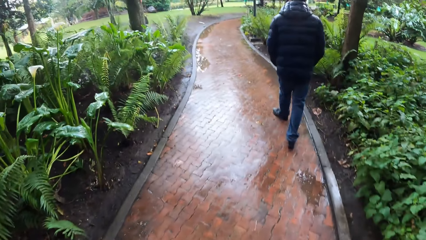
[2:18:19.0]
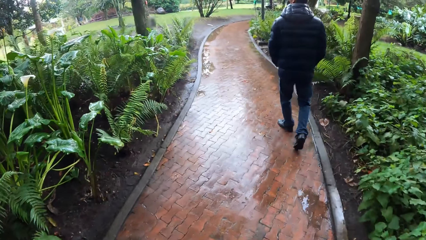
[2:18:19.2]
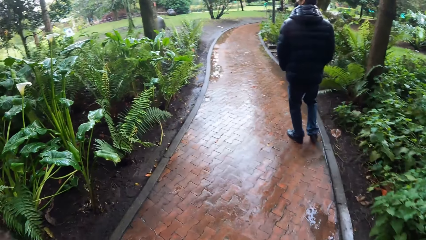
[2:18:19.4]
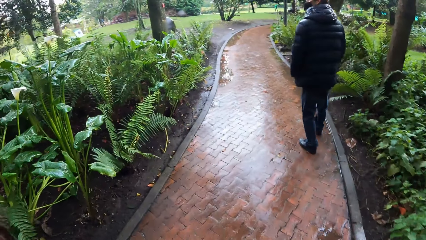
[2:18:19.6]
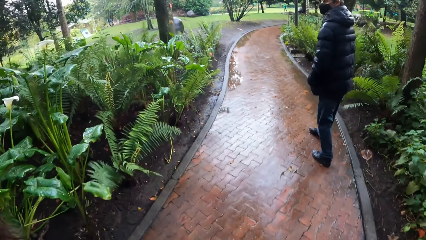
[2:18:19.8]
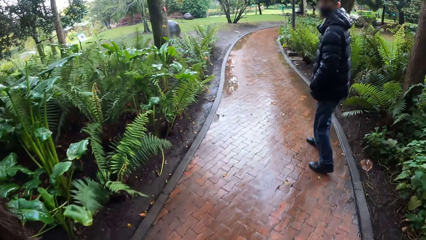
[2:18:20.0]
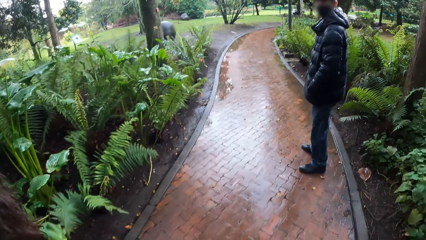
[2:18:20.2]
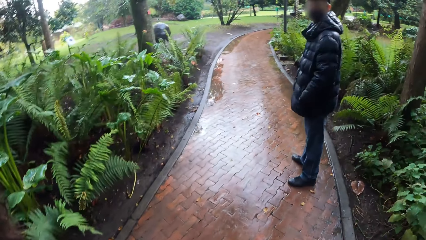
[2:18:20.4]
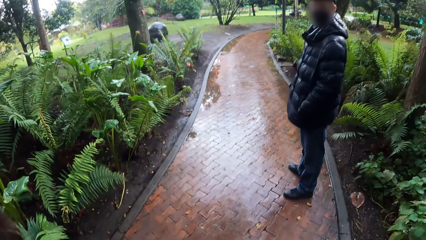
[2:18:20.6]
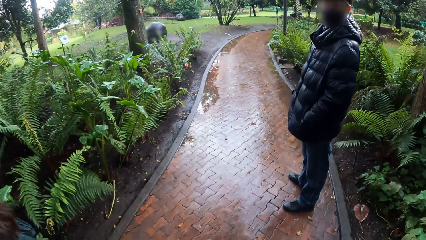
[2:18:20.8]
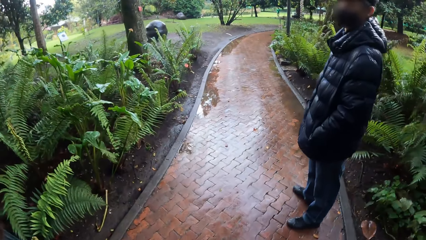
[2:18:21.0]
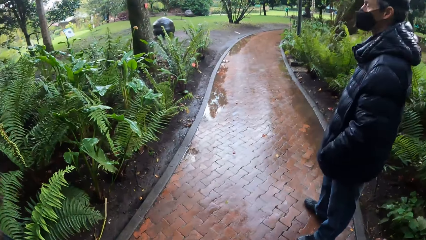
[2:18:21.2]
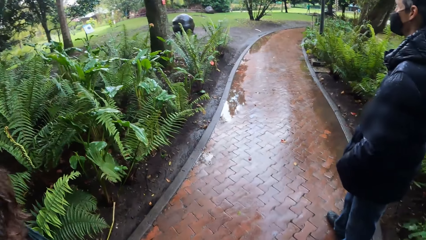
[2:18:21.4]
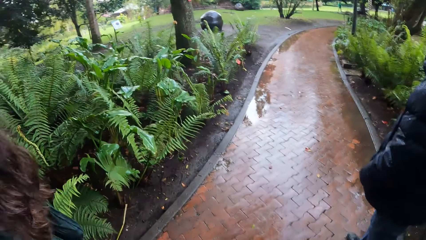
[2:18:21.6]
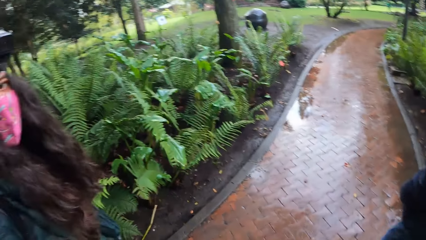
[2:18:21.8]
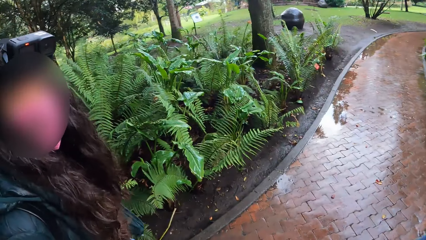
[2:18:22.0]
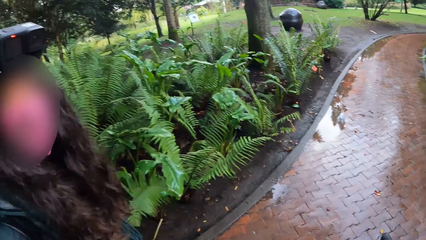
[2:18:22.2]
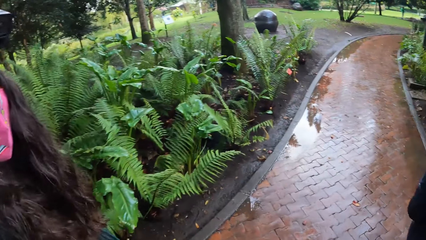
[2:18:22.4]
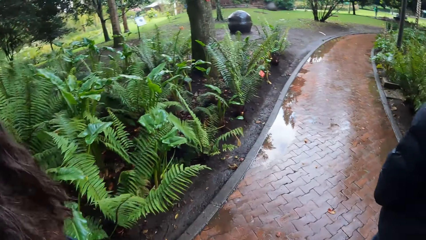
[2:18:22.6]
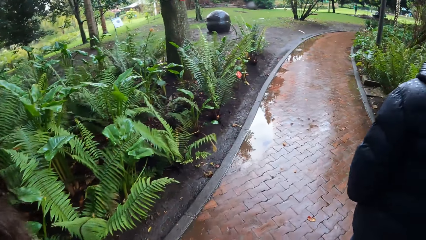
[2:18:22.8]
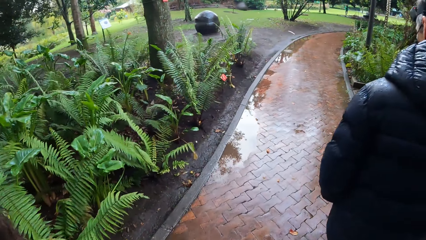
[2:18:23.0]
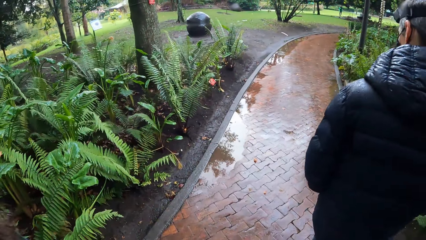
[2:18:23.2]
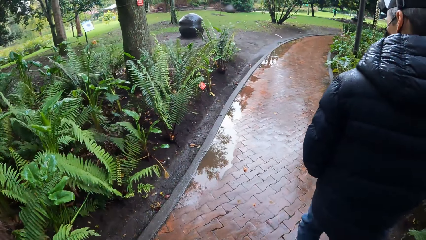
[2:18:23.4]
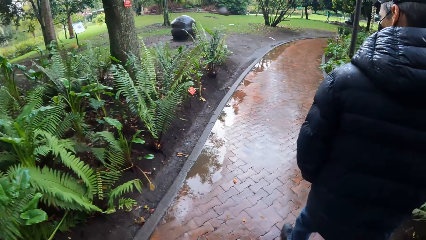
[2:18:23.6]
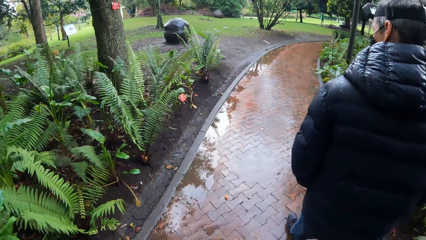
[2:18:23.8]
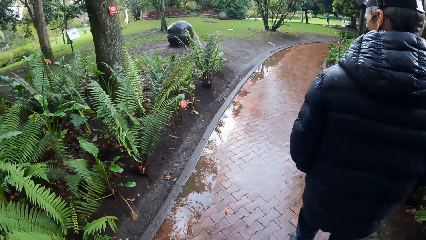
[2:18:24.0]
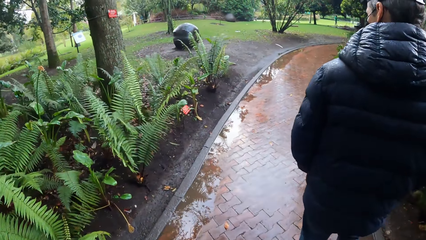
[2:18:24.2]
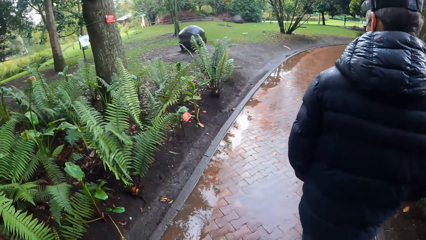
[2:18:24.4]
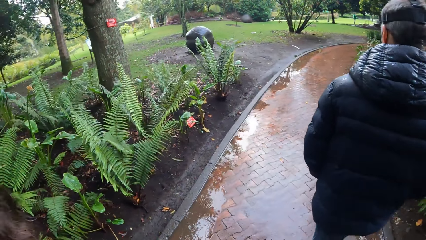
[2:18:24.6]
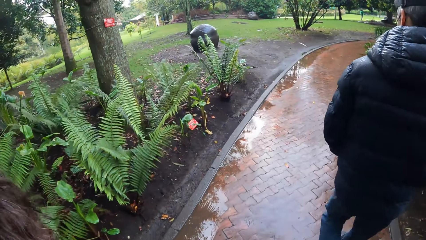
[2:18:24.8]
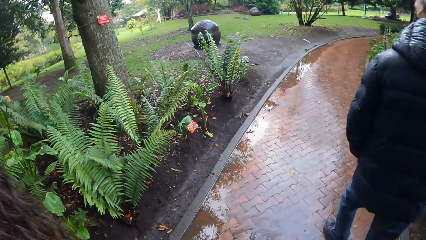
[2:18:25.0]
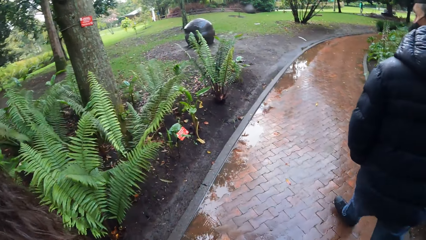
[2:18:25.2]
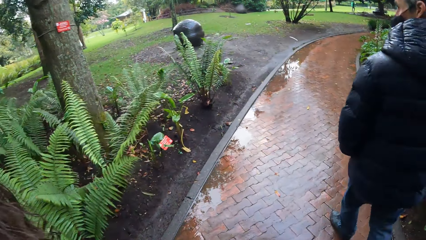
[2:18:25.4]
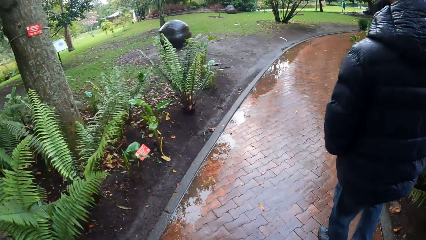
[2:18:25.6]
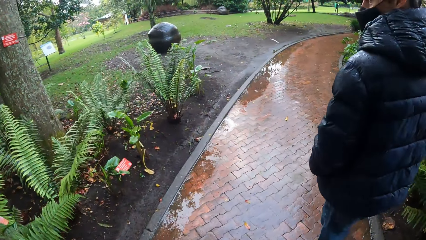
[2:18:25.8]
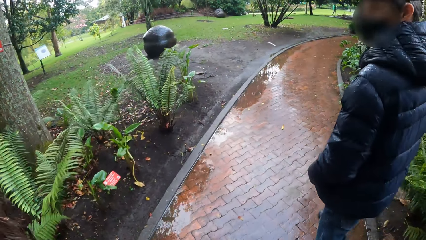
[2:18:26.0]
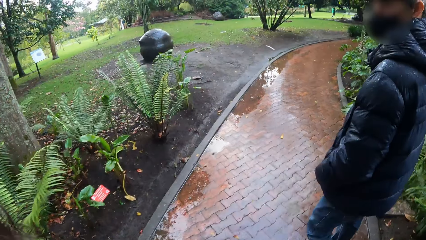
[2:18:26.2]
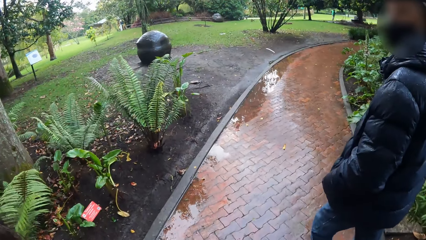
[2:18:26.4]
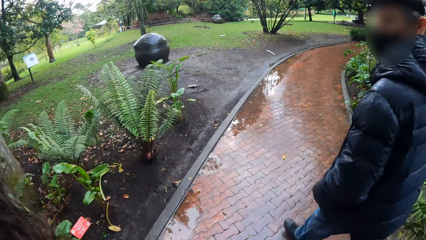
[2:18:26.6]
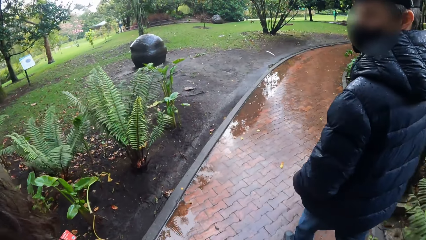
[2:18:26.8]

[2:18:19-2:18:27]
The camera wearer interacts with a guide.

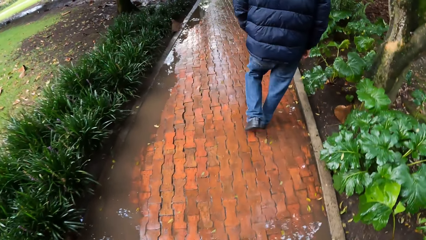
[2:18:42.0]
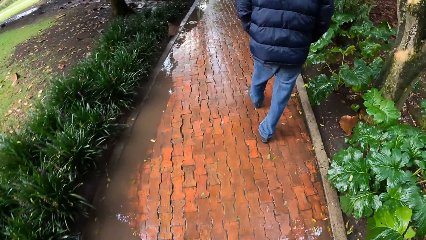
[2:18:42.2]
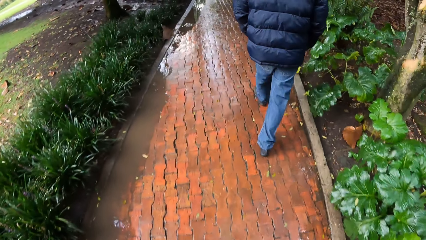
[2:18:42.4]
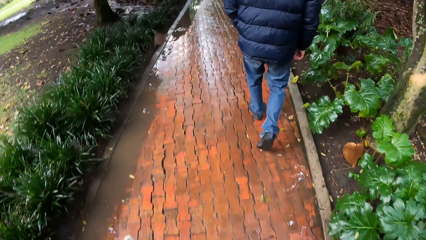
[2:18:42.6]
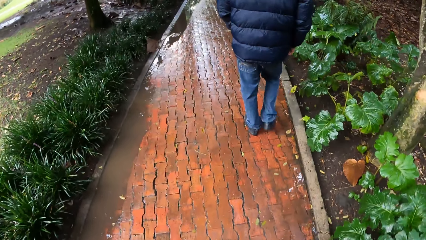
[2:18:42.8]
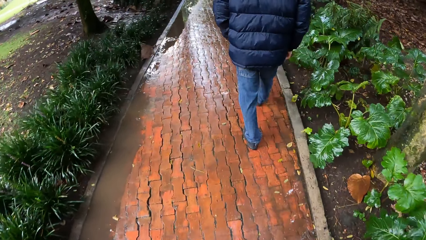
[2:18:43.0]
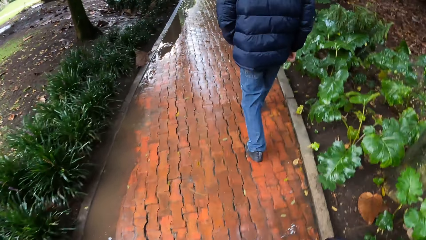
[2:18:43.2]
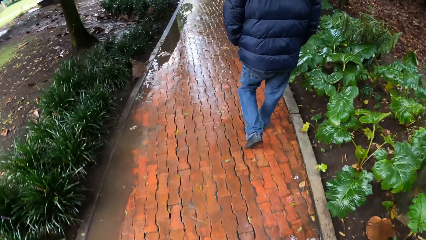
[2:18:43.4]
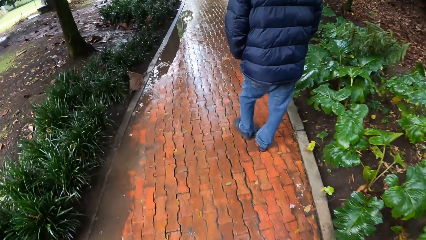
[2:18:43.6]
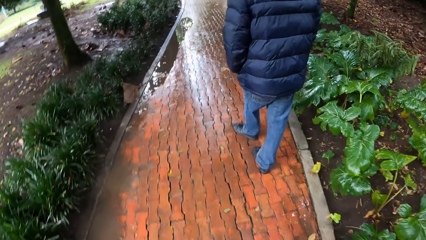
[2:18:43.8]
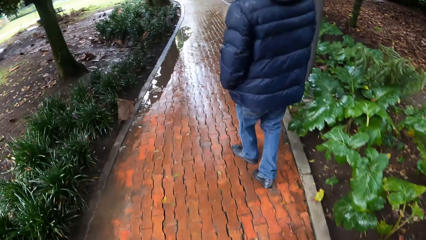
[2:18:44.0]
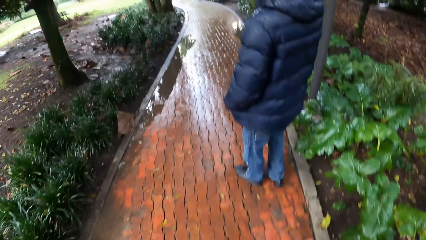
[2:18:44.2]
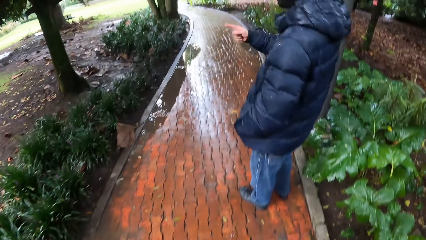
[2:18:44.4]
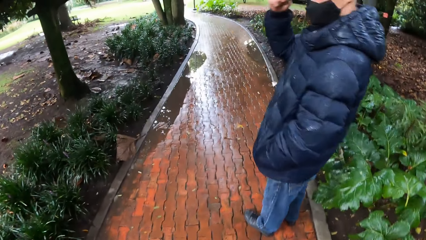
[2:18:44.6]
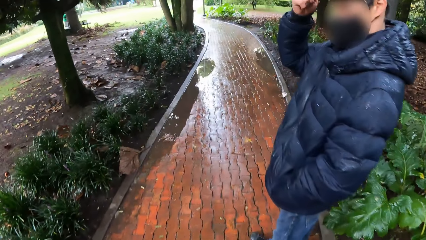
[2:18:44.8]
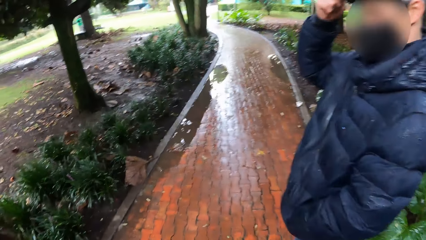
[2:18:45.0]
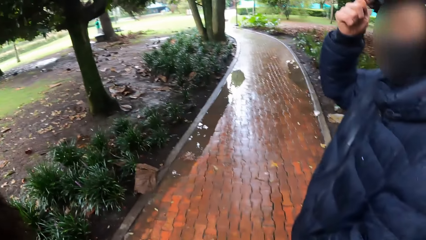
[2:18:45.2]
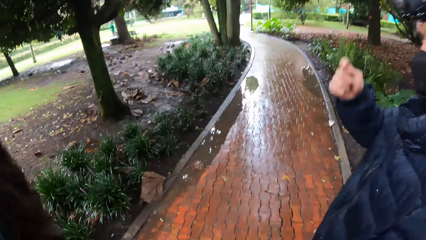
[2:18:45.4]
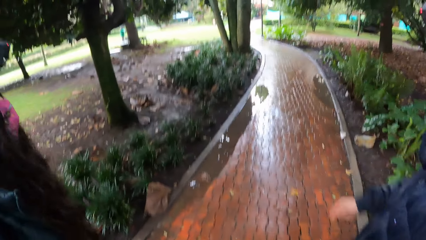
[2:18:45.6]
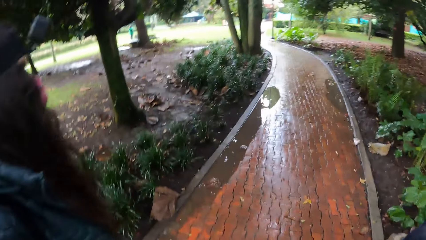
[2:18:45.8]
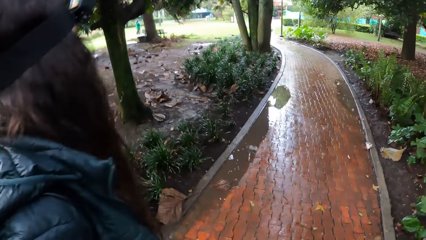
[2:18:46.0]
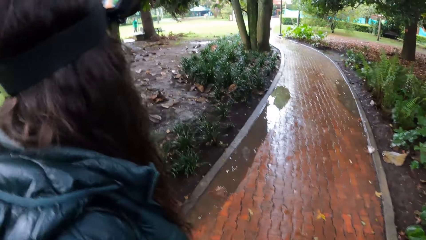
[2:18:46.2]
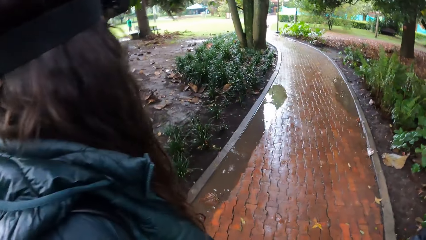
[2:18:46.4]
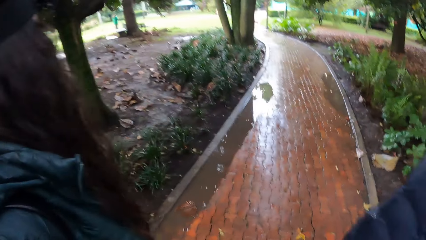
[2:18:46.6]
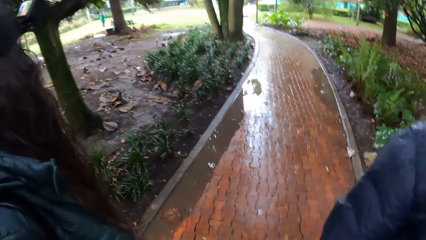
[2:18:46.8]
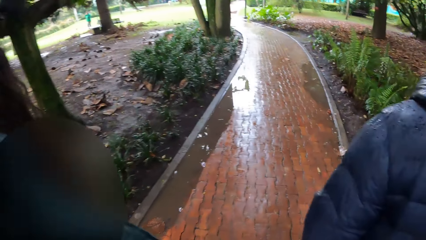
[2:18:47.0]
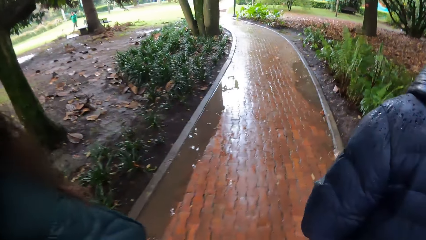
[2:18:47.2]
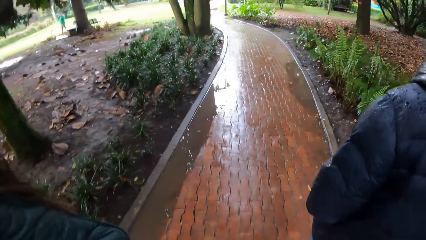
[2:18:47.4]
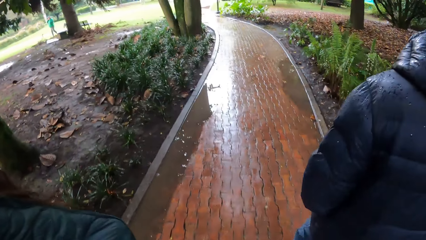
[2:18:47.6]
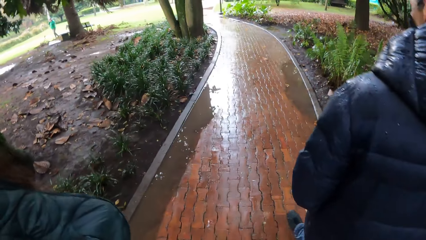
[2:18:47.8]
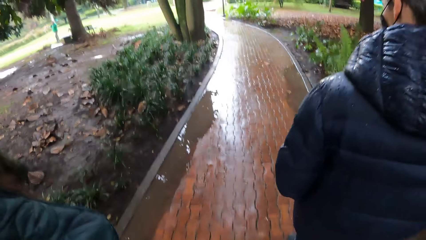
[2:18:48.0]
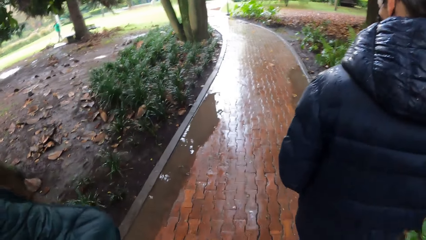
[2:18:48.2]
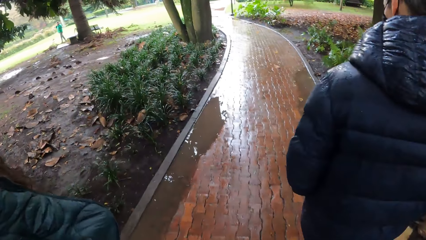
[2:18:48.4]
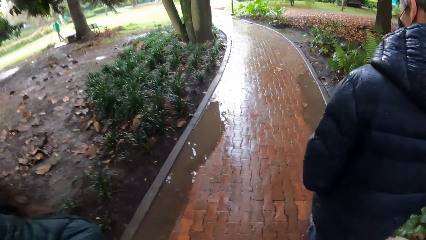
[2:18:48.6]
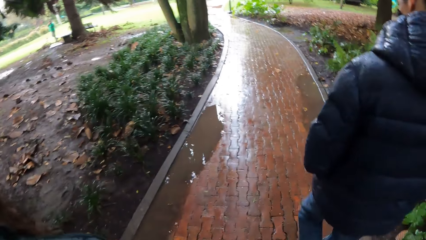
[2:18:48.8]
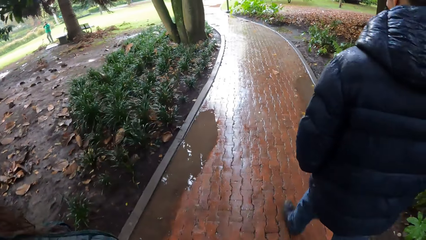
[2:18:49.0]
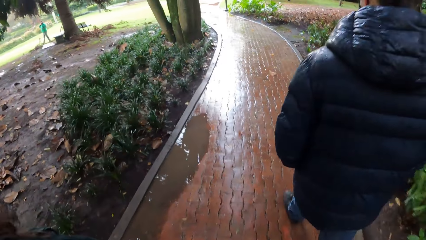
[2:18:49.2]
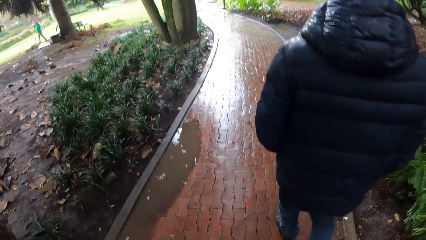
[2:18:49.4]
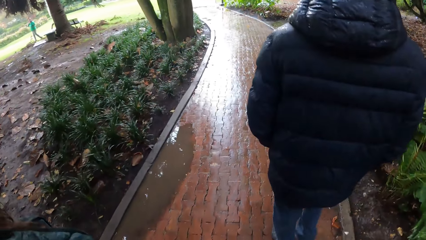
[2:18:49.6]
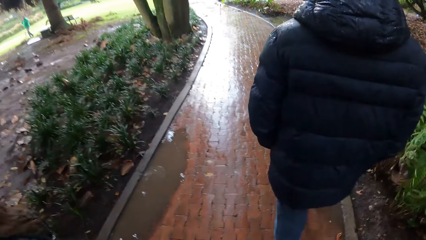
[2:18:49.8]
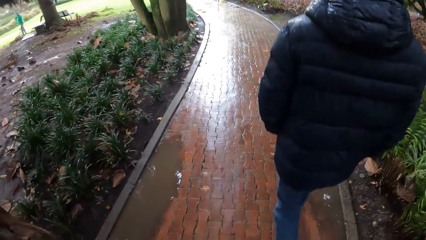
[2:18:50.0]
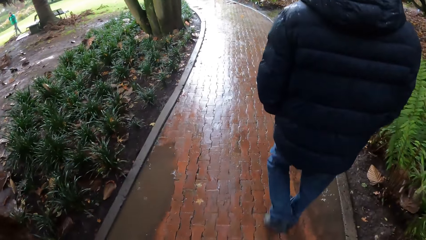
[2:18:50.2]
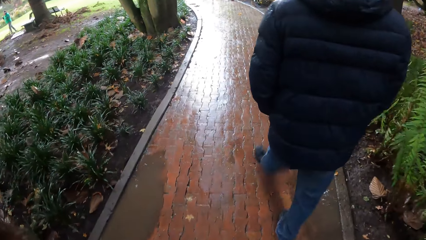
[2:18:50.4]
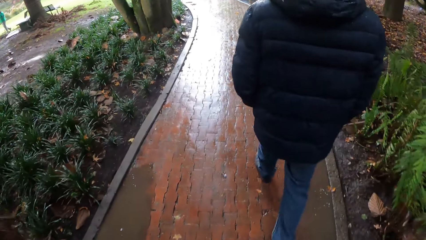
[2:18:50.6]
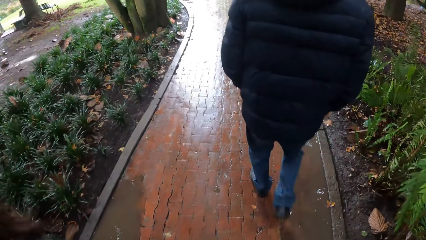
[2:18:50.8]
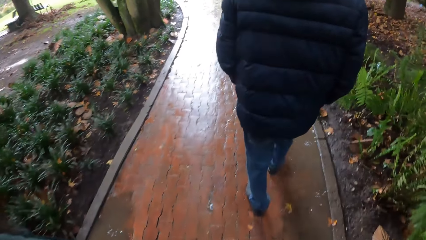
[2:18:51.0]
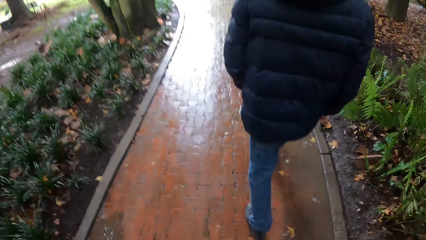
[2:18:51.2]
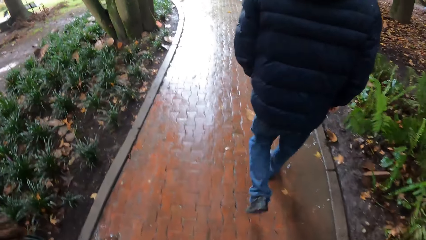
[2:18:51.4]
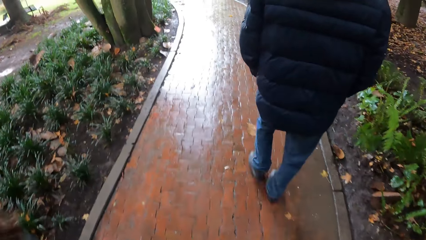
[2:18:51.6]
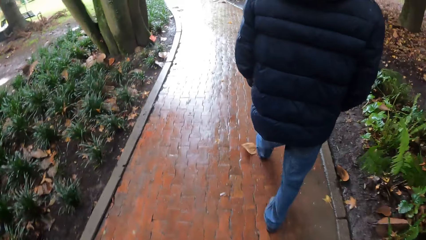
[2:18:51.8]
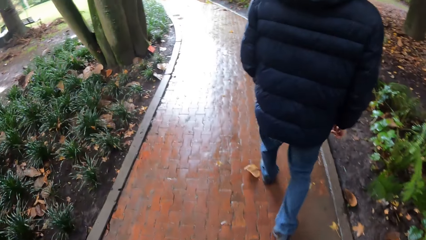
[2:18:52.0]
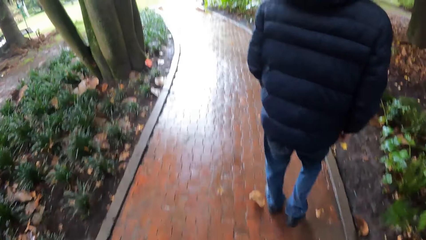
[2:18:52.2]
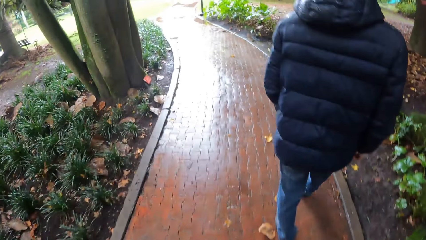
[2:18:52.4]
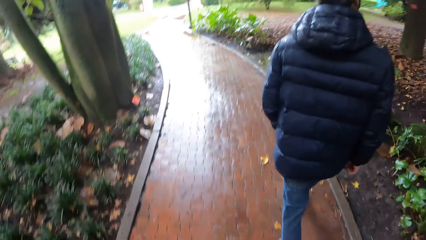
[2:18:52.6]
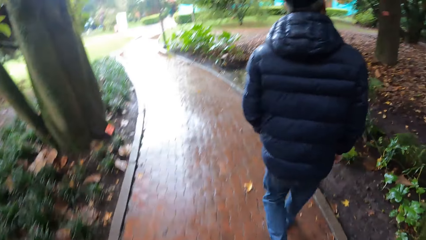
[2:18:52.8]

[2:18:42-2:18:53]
The camera wearer walks on the road path with an umbrella on his hand. A person talks to another person.
